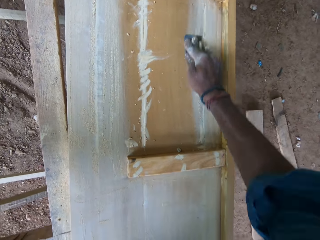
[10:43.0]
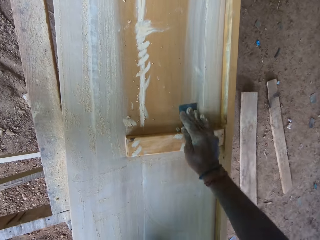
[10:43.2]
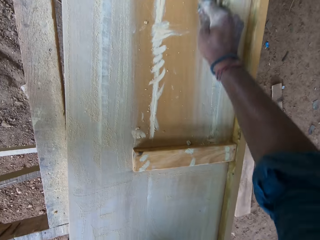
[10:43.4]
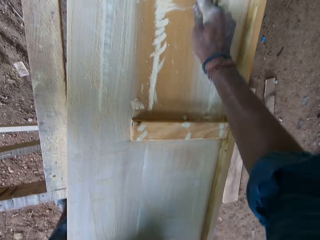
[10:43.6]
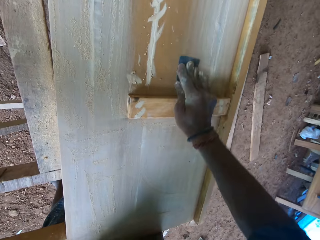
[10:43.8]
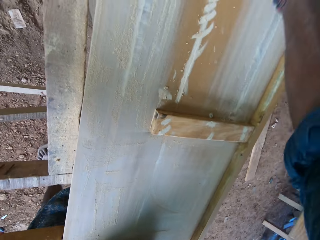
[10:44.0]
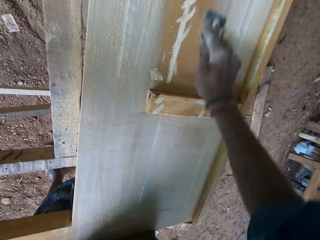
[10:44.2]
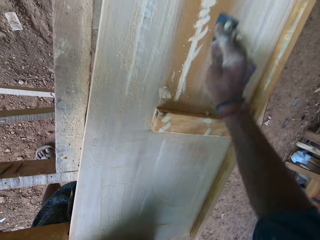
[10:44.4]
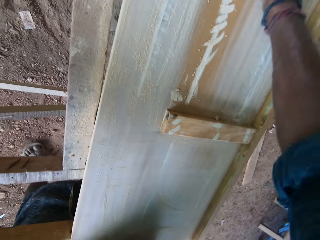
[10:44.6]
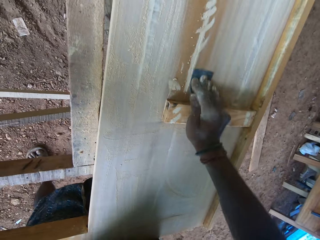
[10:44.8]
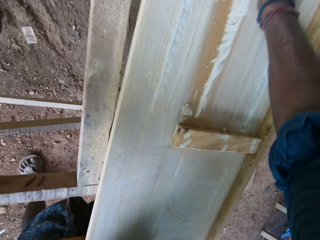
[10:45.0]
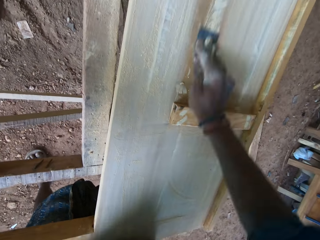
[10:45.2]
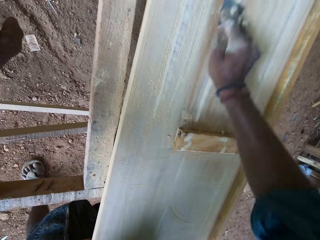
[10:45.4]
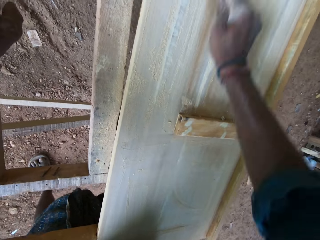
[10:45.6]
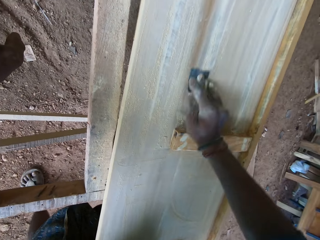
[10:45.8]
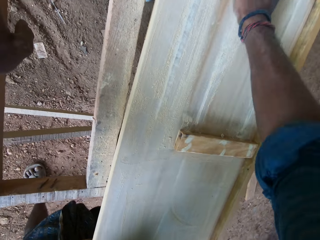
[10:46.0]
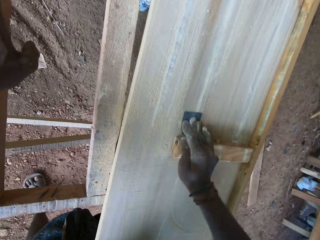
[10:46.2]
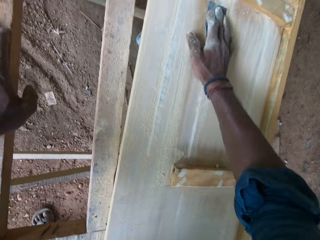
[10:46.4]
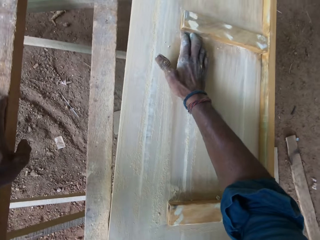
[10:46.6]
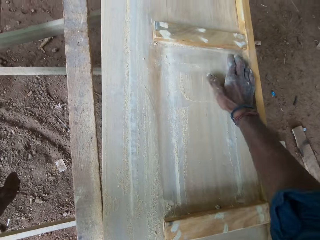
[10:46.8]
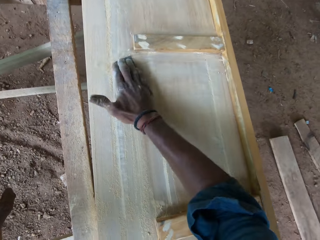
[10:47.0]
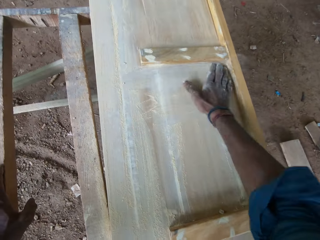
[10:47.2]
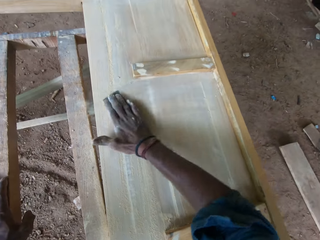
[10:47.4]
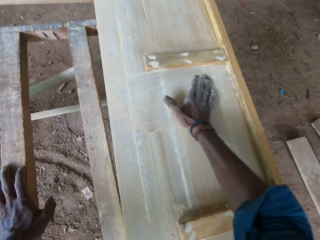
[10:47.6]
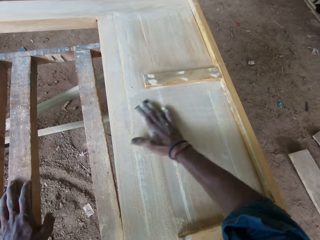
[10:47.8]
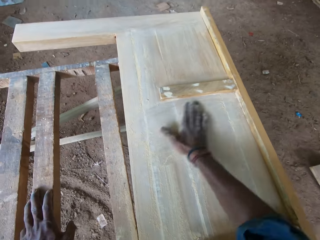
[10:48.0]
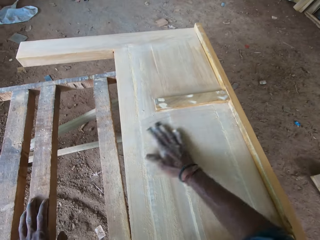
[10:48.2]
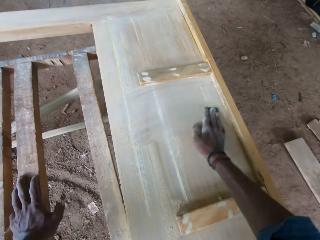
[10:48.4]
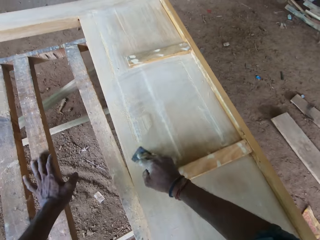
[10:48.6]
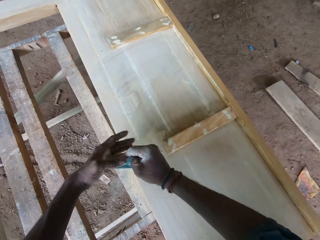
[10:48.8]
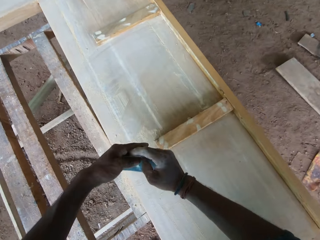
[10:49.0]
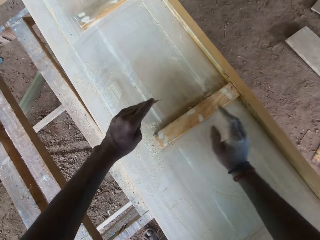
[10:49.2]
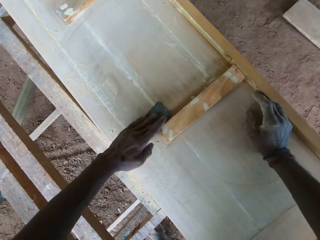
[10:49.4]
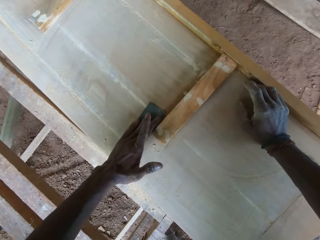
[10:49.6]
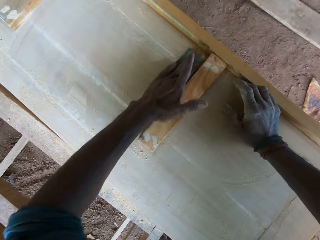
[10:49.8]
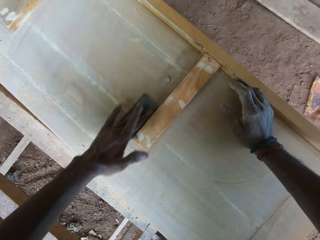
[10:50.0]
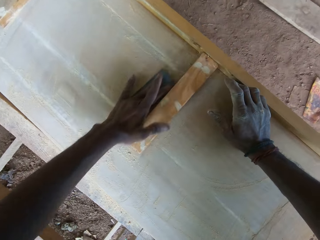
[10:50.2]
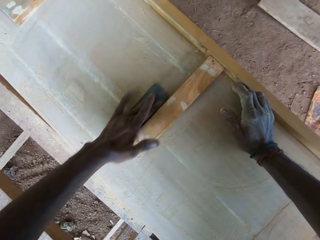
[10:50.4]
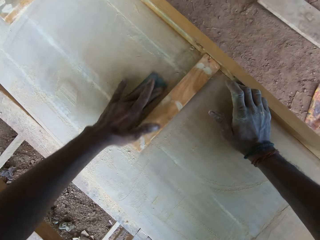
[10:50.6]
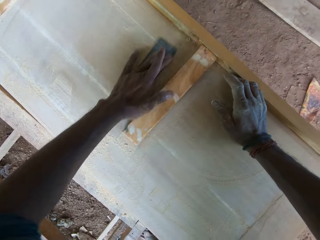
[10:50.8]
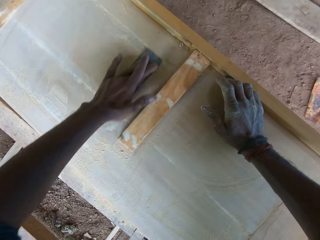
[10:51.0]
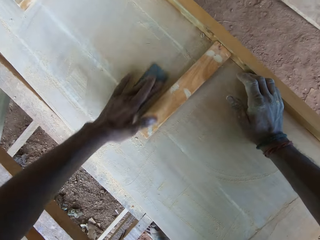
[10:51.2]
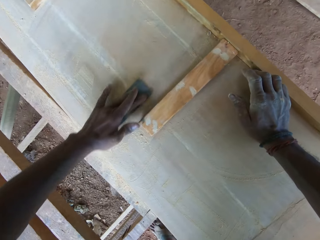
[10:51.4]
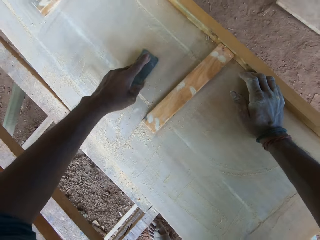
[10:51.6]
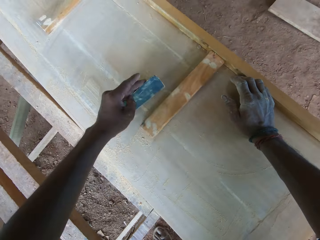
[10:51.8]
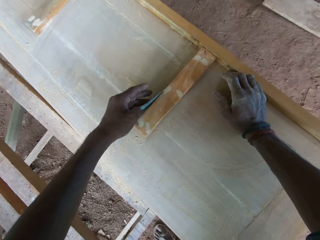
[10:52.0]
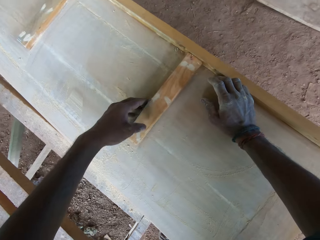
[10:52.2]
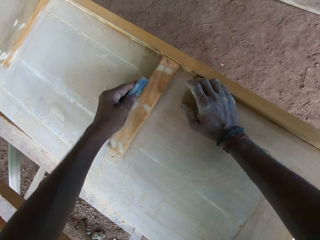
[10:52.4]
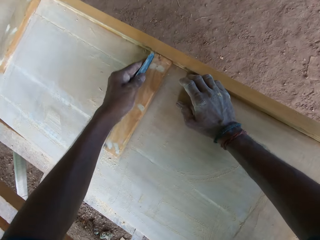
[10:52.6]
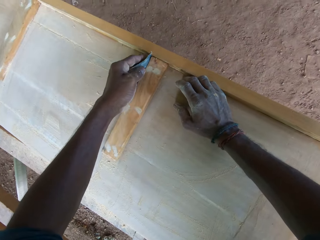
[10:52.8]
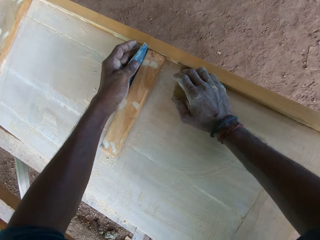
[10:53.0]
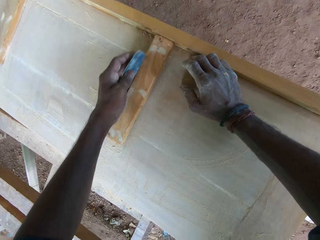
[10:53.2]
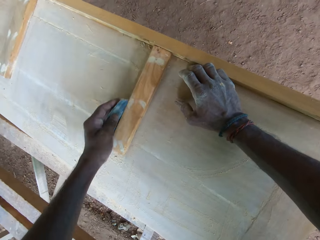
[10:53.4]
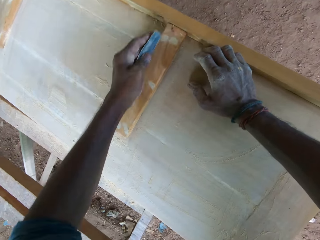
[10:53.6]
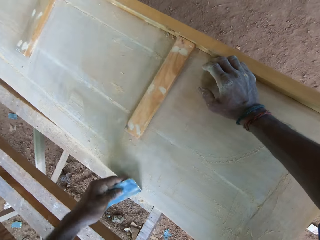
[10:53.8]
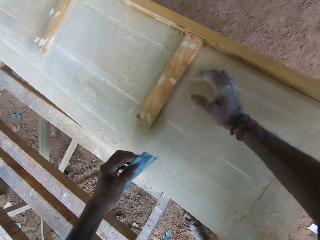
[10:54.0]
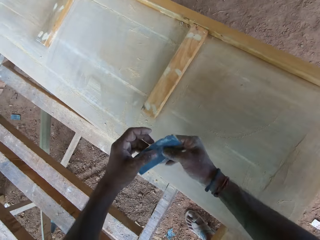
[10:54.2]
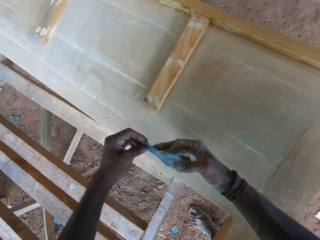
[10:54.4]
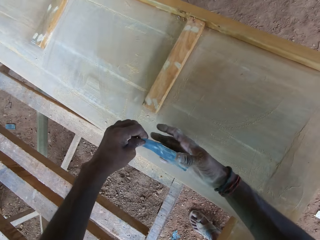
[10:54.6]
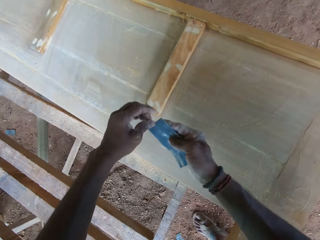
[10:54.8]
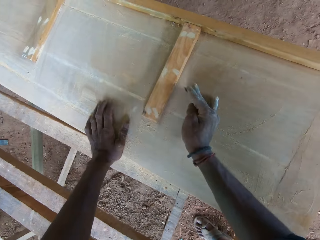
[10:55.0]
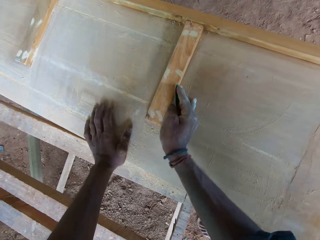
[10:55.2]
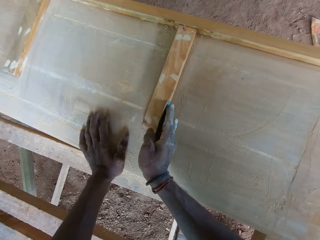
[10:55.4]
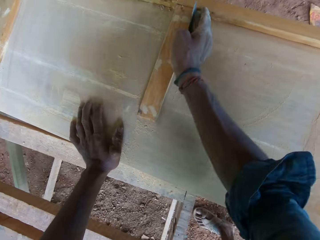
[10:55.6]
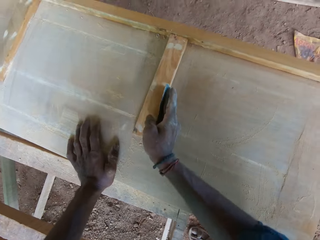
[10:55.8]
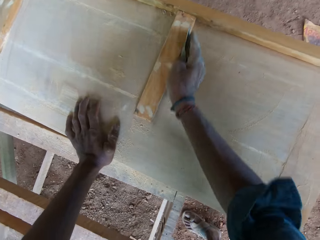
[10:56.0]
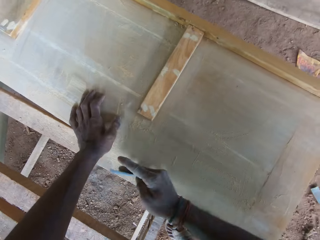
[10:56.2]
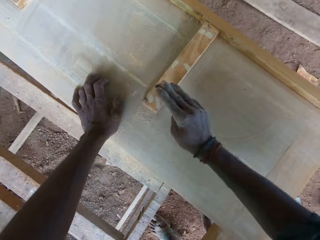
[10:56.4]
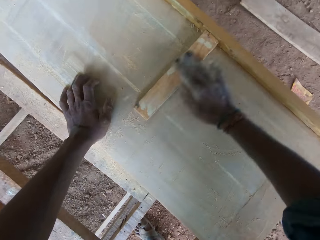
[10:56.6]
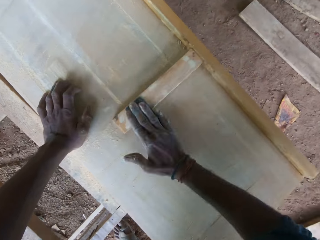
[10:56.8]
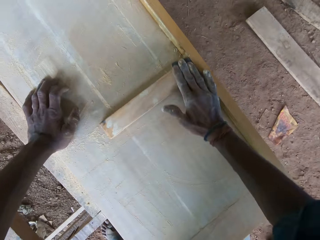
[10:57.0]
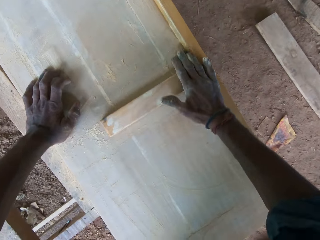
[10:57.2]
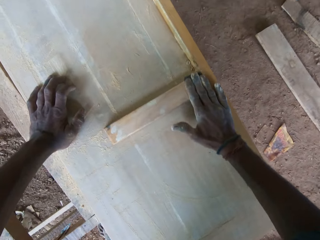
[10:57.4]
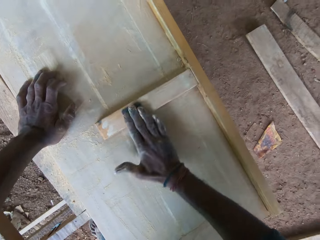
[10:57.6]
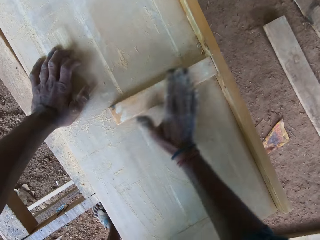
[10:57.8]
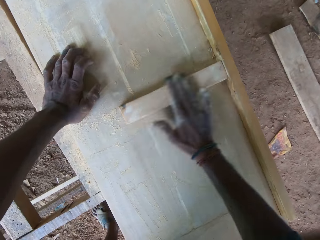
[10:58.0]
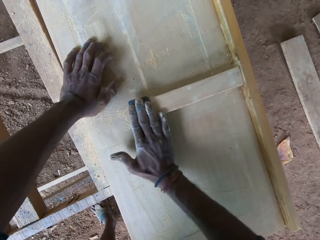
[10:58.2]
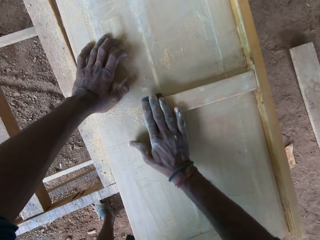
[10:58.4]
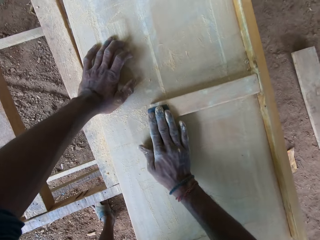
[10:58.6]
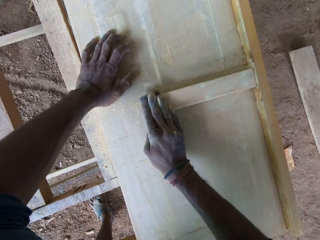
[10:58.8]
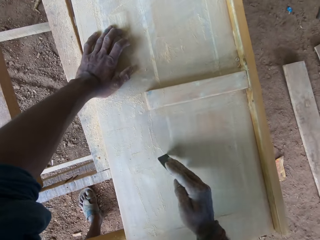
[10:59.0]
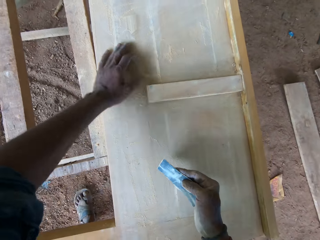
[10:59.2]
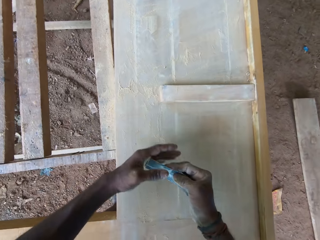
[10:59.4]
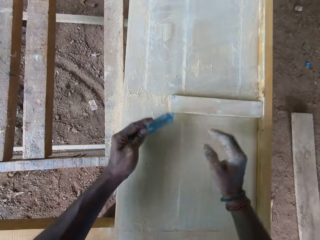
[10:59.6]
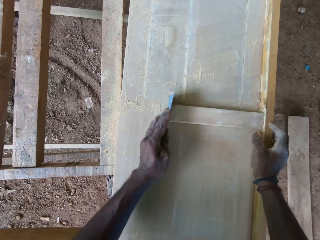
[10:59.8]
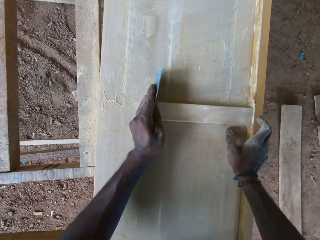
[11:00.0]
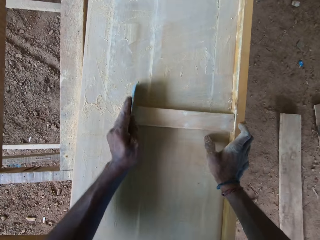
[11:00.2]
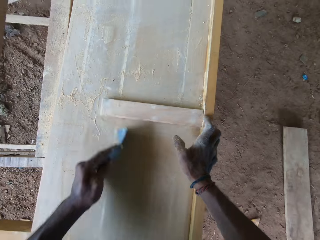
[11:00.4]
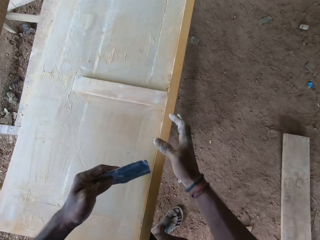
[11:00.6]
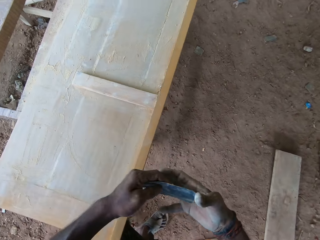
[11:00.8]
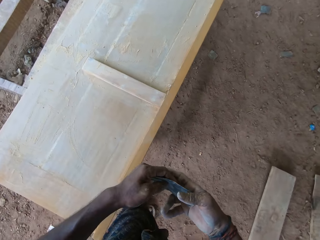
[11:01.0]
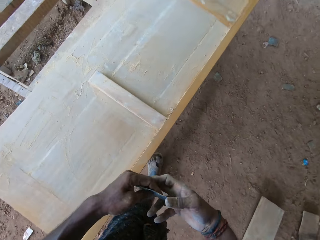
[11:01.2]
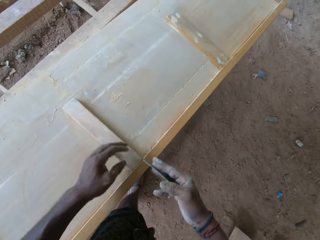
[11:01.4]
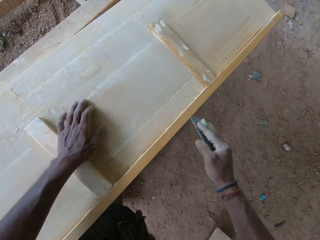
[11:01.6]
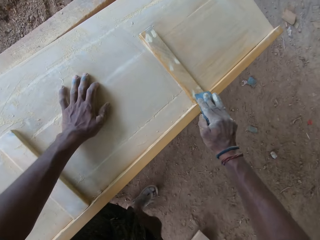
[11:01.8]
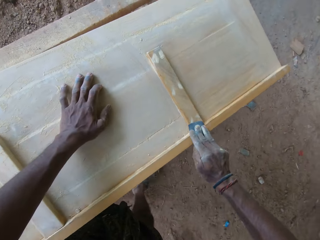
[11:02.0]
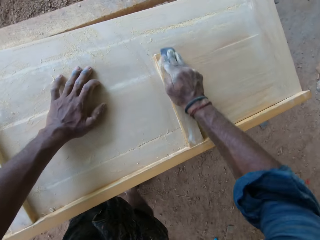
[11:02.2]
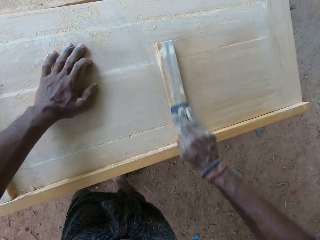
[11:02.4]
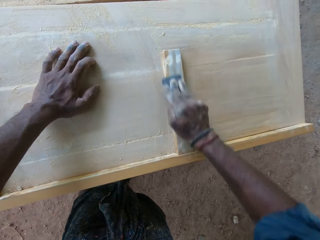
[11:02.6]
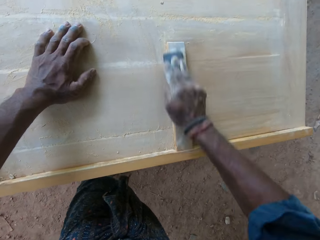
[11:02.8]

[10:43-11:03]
The camera wearer picks up the scrubber or sand paper with the other hand. He scrubs the wood. He holds the sand paper with his left hand. He holds the sand paper with his right hand. He scrubs the furniture with the sand paper with his right hand. He holds the sand paper with his left hand. He scrubs the furniture with the sand paper with his left hand. He holds the sand paper with his right hand. He scrubs the wood.

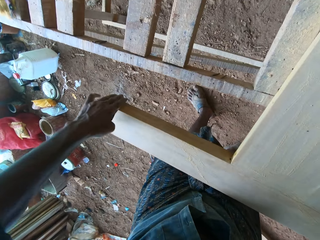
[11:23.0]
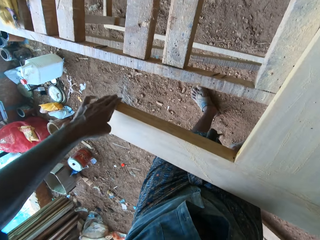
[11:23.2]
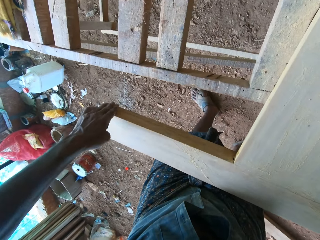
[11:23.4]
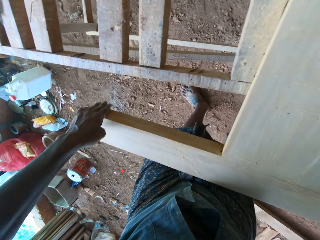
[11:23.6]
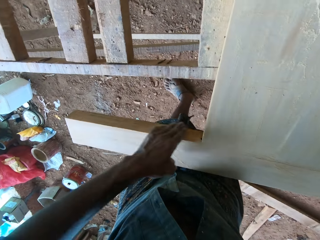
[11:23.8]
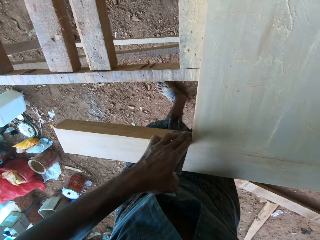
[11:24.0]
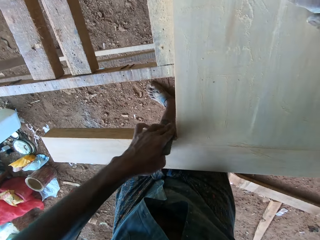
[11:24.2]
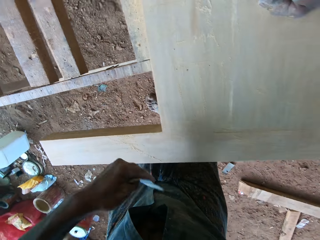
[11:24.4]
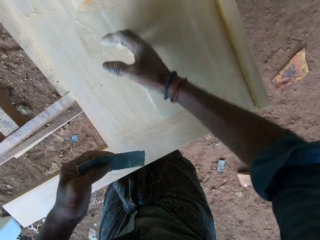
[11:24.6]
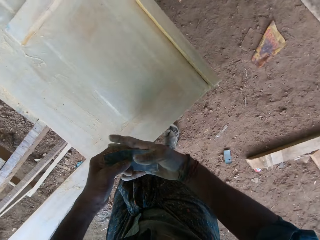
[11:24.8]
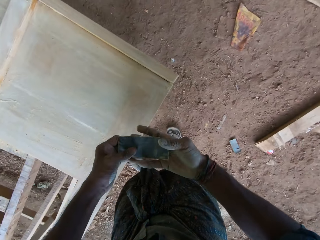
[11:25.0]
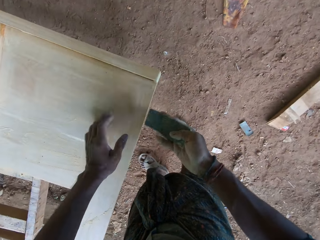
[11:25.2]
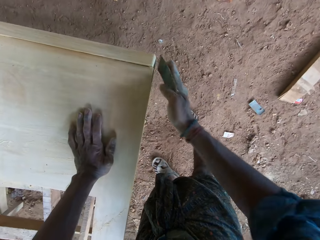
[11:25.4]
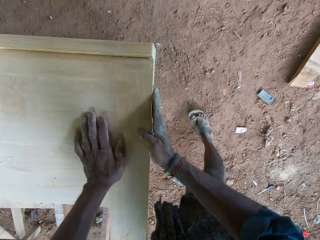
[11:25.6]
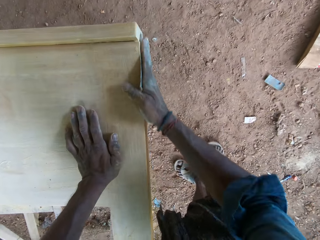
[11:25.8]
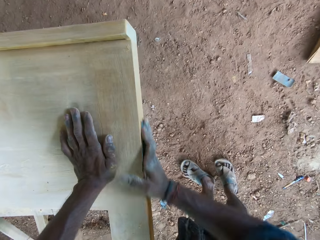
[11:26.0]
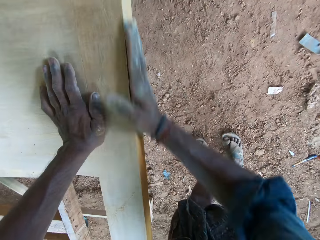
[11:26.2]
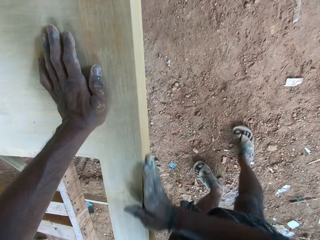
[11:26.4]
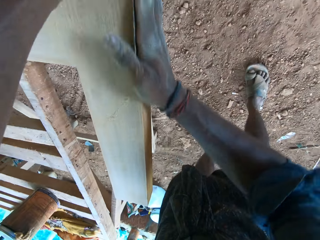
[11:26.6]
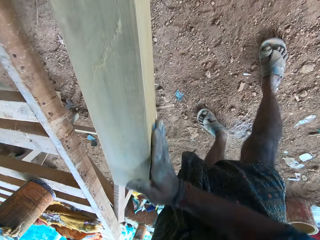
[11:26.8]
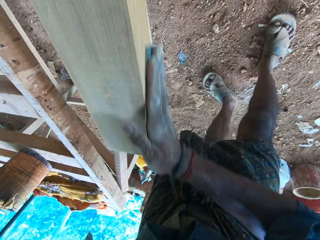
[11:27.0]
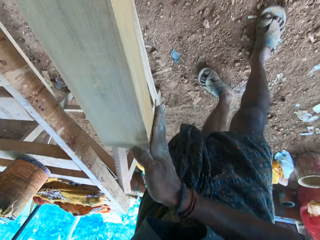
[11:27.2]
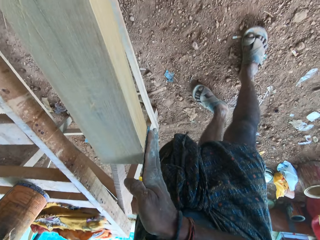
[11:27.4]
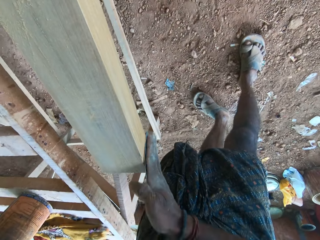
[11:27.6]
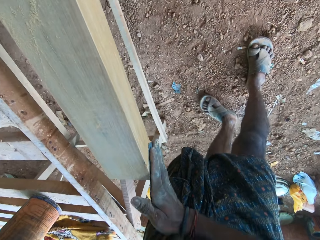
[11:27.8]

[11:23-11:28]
The camera wearer holds the scrubber with the other hand. He takes the sand paper with his right hand. He scrubs the furniture with the sand paper with his right hand.
